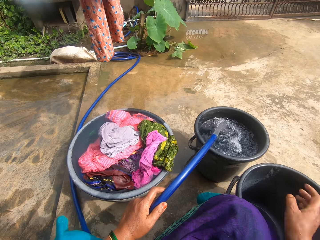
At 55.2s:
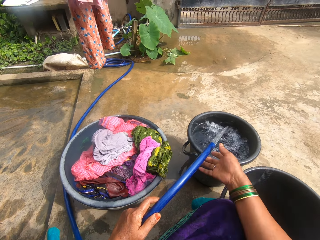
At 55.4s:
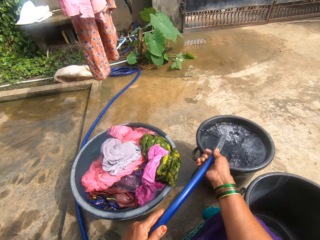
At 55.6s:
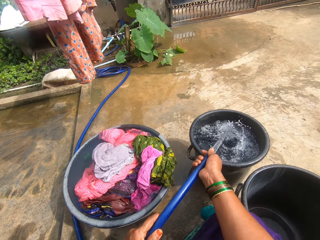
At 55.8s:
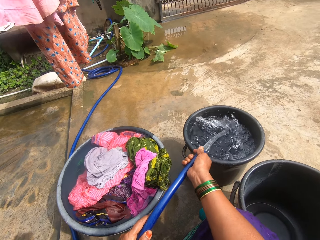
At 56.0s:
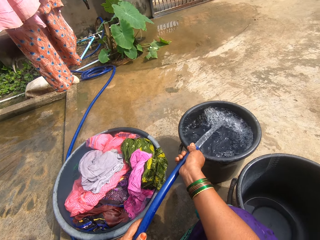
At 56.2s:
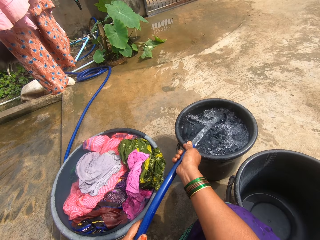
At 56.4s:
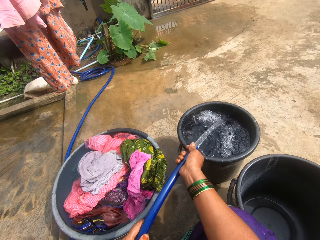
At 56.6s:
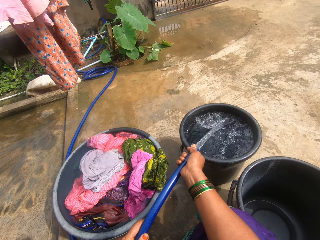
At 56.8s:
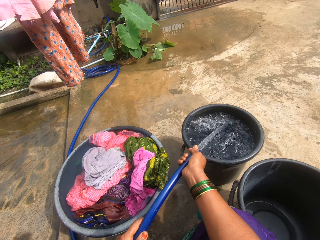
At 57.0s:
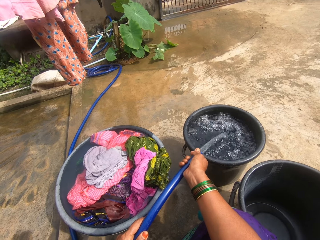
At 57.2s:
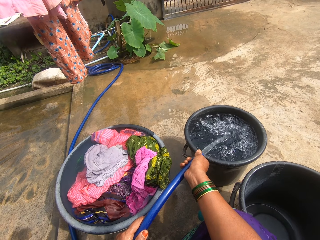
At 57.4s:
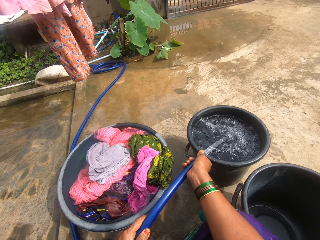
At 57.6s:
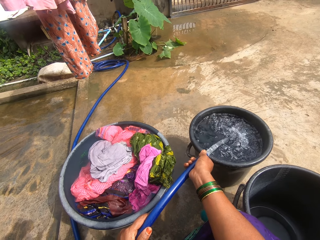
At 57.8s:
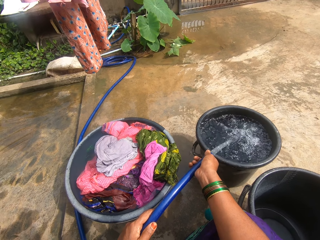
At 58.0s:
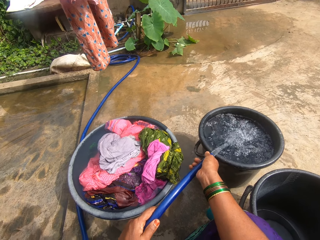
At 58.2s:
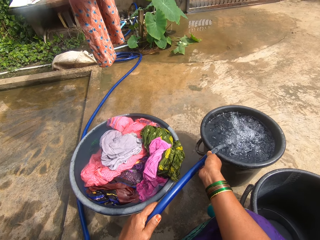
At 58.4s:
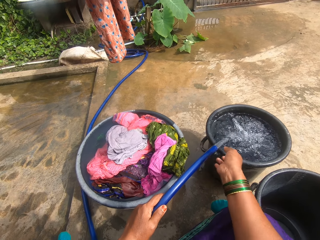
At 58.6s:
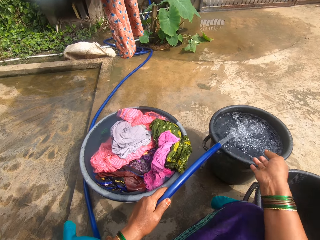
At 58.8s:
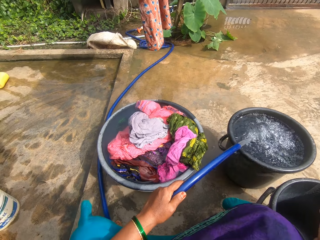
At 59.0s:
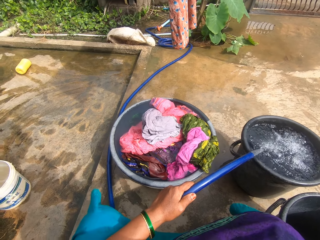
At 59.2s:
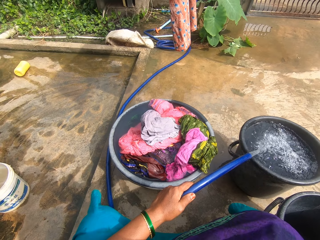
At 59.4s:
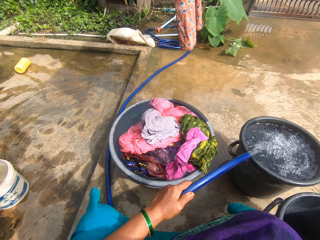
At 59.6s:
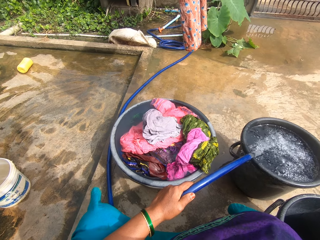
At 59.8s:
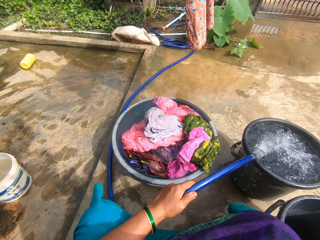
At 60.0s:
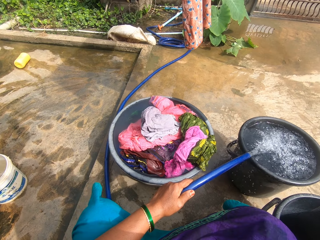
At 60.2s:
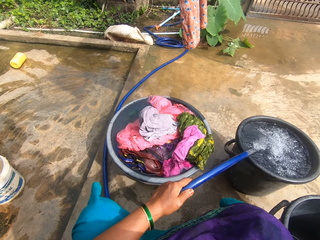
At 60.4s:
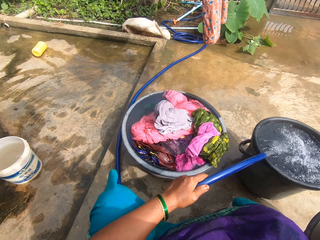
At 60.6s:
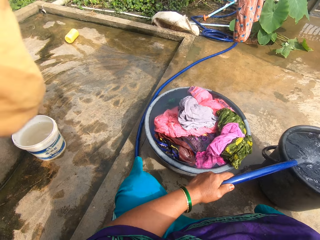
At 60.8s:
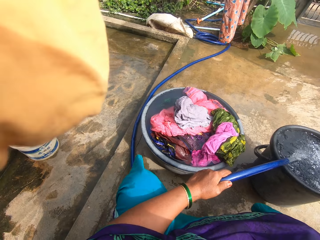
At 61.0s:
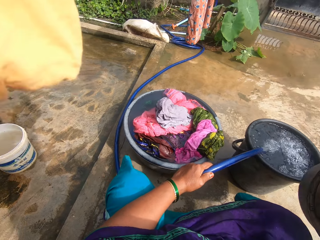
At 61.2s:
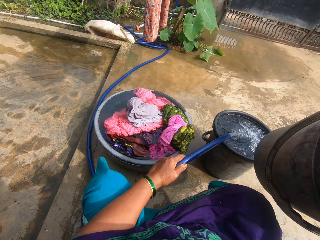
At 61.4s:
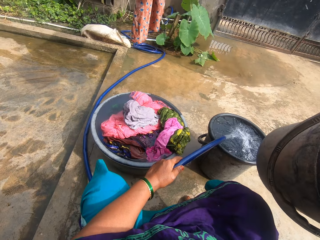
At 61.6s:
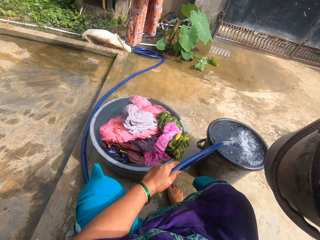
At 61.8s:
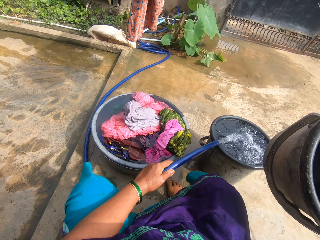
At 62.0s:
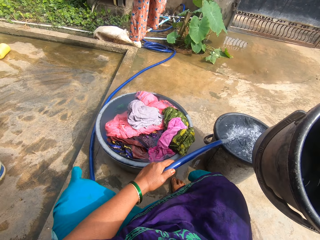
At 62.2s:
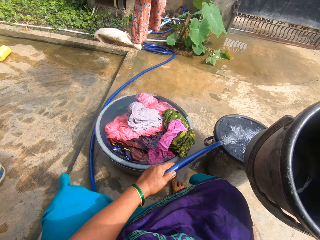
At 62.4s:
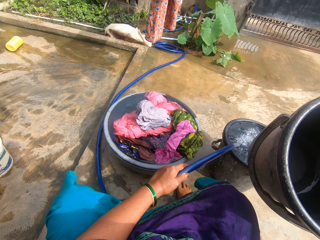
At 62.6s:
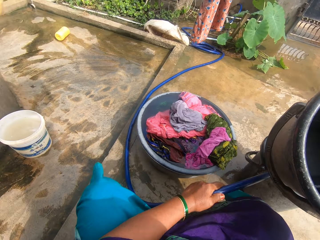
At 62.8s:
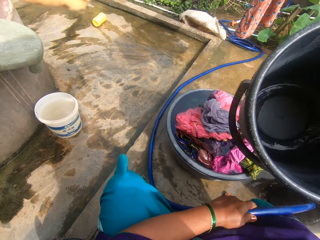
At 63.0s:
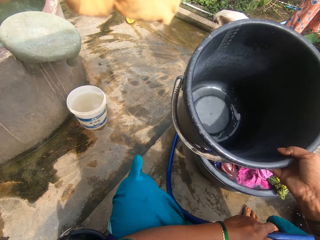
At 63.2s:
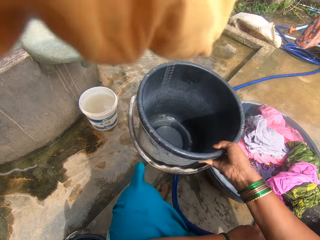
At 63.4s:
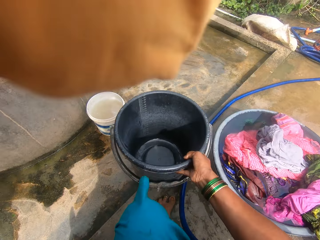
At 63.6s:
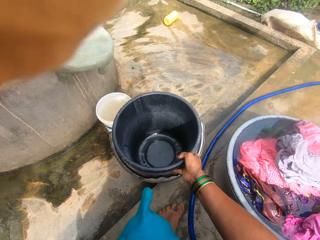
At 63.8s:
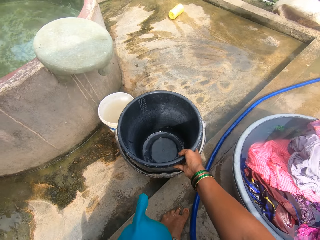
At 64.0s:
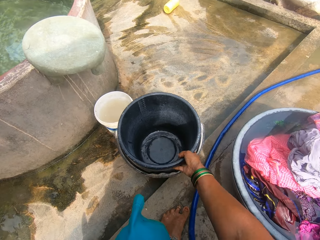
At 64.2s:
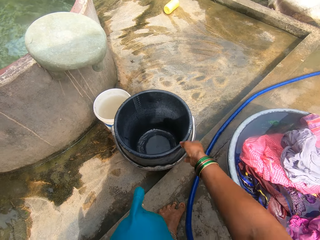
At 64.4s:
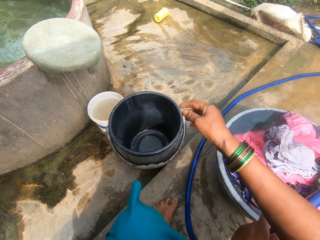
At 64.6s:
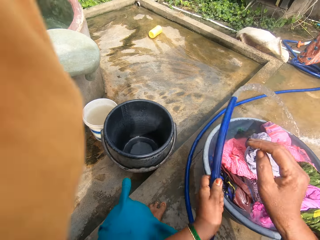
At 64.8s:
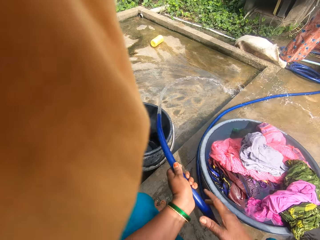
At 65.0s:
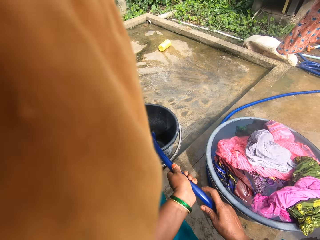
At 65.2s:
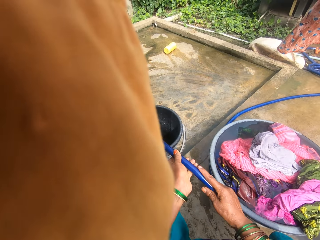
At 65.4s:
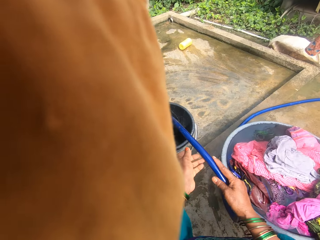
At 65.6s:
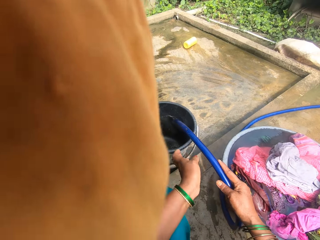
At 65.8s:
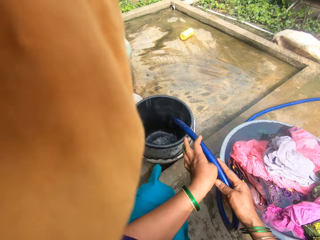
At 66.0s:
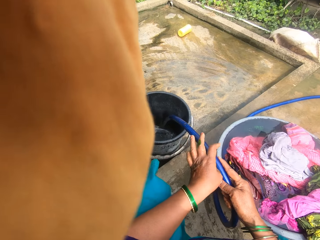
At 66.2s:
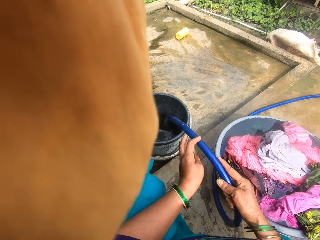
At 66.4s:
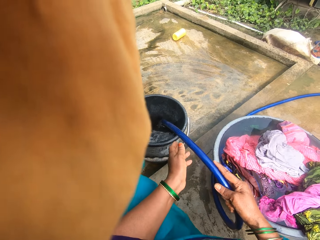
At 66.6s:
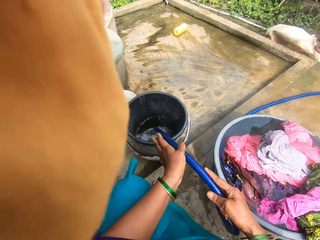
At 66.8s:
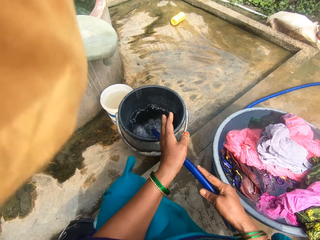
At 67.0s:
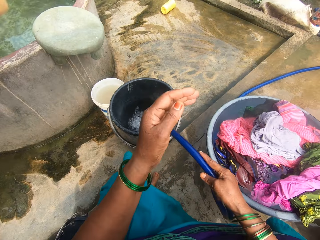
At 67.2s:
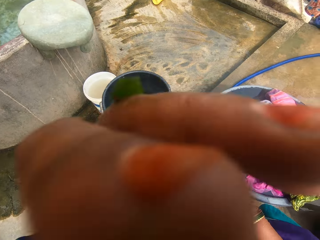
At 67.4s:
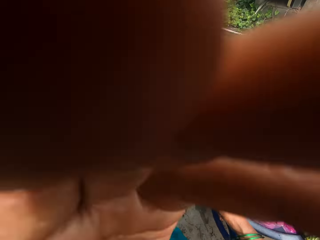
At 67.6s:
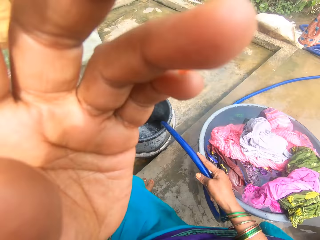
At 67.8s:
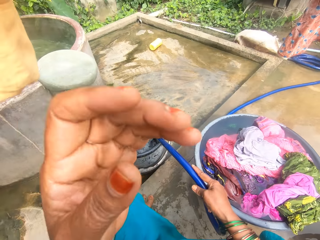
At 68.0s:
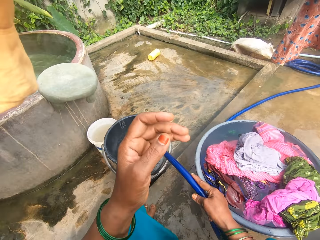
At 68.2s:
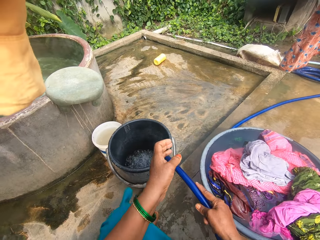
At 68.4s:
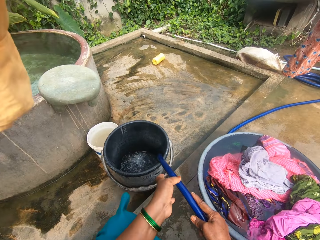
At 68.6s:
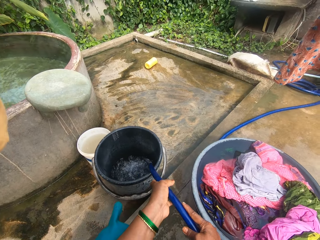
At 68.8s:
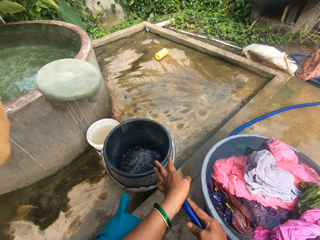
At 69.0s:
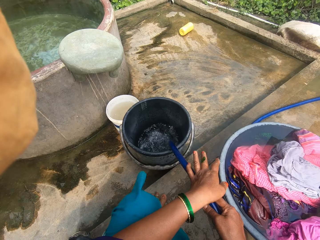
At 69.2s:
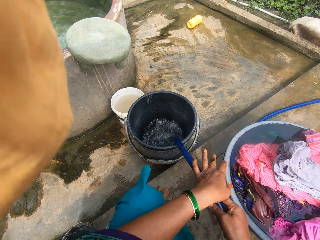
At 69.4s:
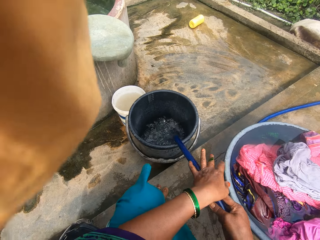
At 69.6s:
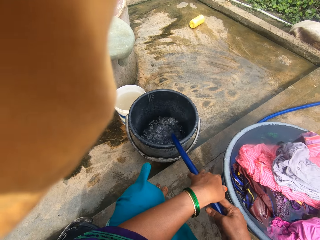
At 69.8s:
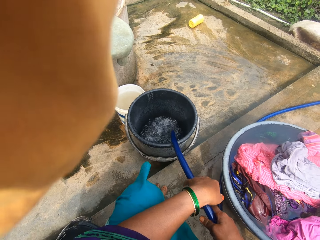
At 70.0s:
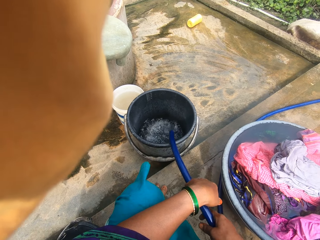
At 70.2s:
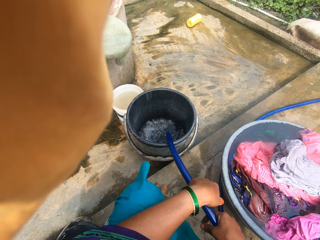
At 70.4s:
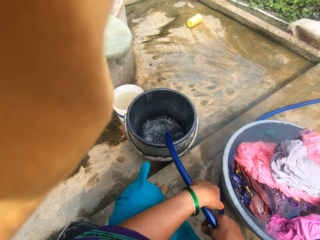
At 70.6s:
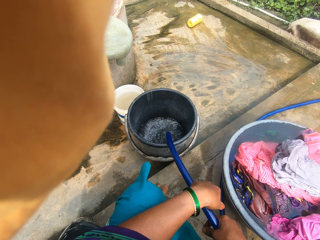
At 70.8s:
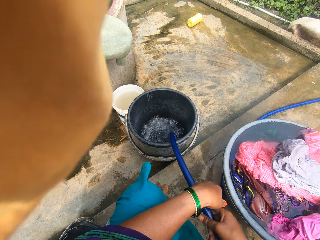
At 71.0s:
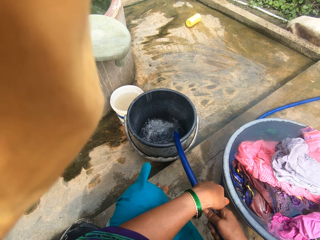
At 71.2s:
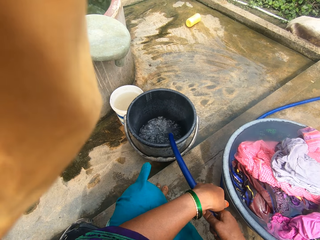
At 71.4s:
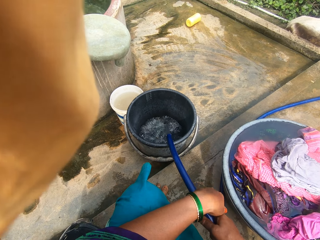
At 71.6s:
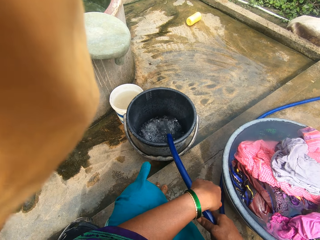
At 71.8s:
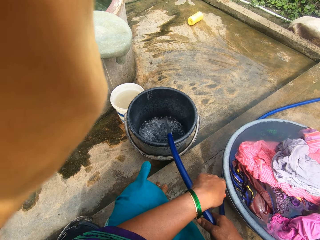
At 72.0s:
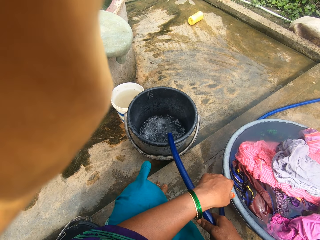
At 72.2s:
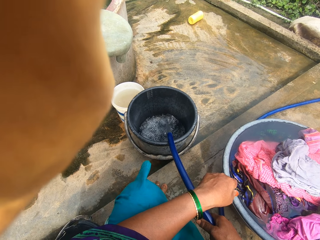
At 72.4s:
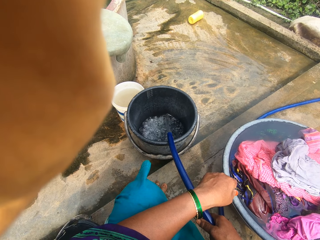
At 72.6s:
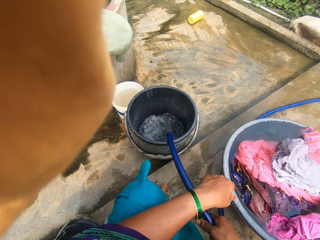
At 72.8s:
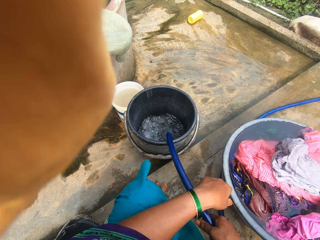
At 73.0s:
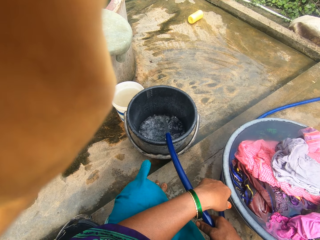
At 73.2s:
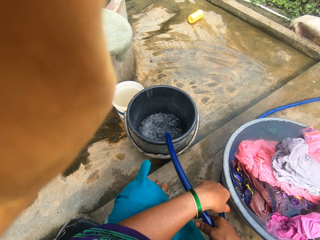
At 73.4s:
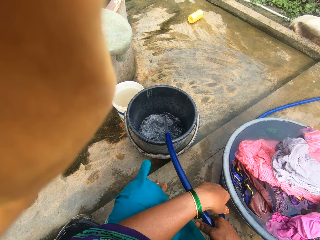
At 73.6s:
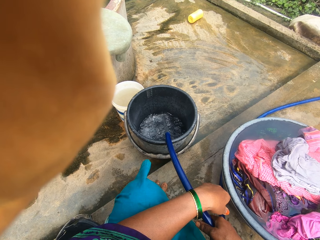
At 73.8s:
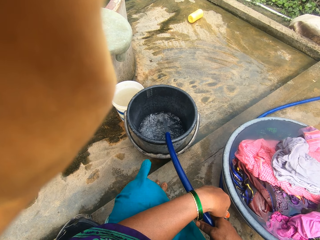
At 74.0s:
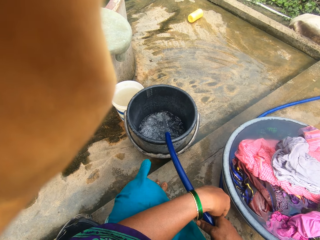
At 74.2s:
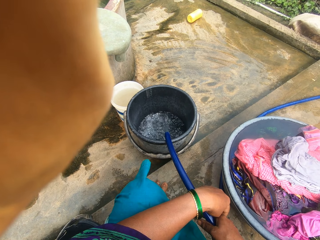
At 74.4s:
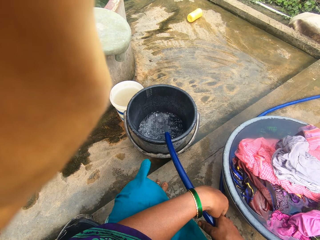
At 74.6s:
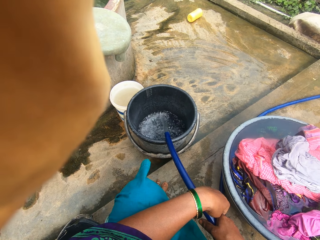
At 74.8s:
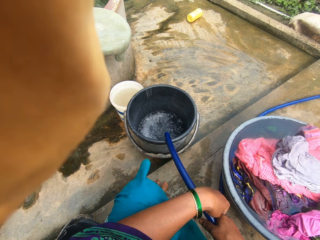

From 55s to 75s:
The camera wearer holds the water pipe with both hands. They move one hand from the pipe. They put water in the bucket. They lift another empty bucket on the floor. They place the bucket on the other side of the floor. They shift the water pipe to the bucket. They put water in the bucket. They wipe the pipe with a hand. They lift the hand to the camera. They drop the hand back to the pipe. They put water in the bucket.

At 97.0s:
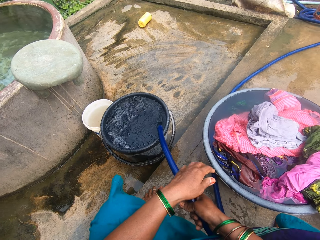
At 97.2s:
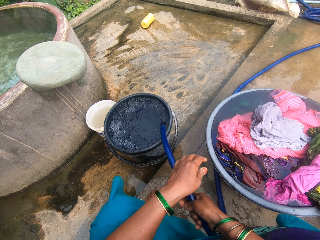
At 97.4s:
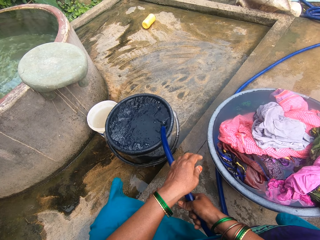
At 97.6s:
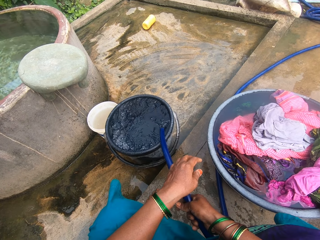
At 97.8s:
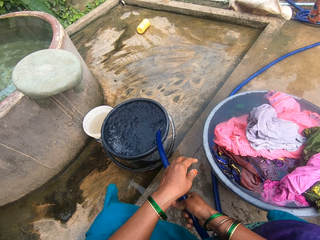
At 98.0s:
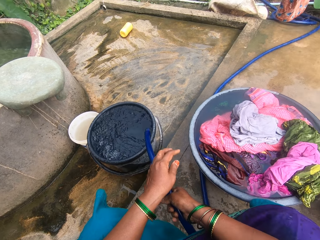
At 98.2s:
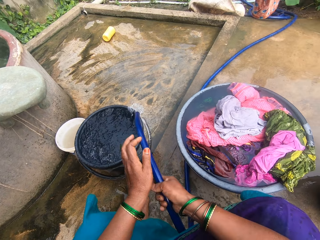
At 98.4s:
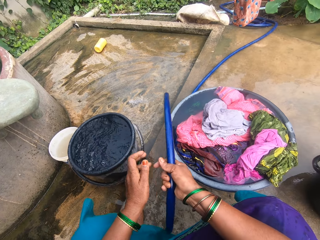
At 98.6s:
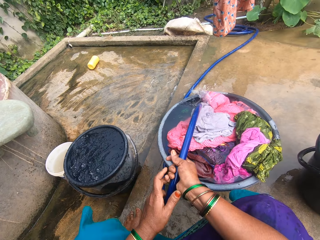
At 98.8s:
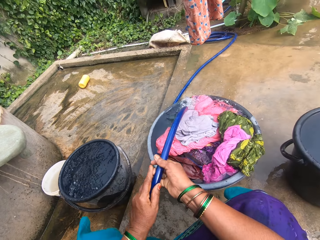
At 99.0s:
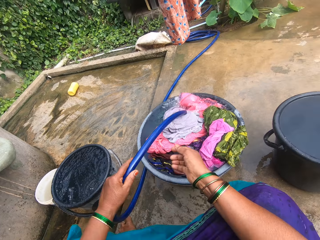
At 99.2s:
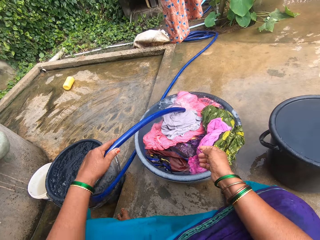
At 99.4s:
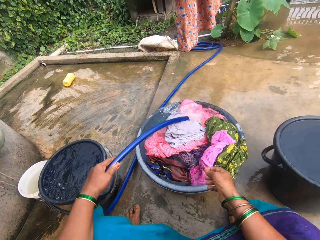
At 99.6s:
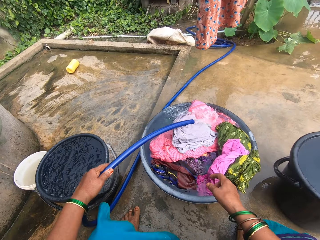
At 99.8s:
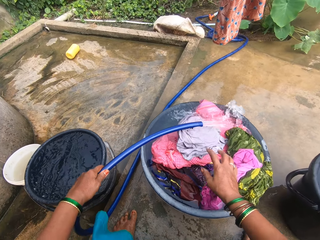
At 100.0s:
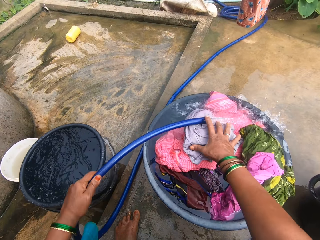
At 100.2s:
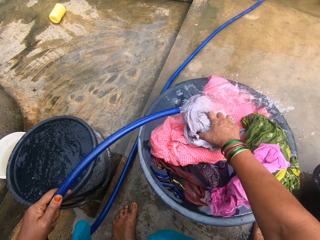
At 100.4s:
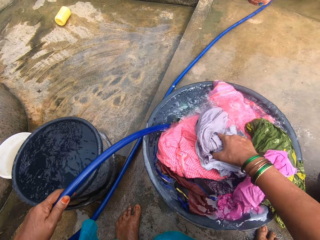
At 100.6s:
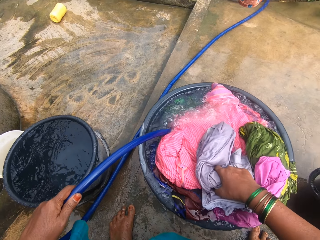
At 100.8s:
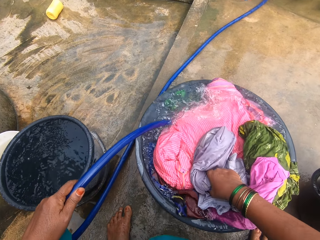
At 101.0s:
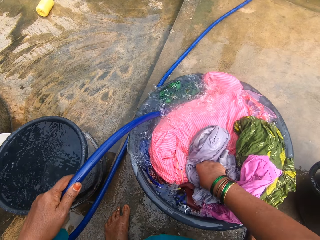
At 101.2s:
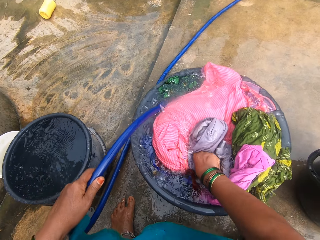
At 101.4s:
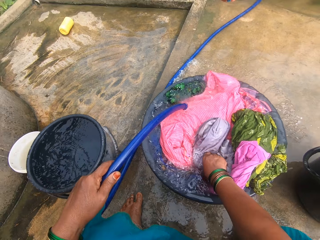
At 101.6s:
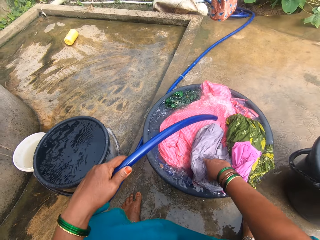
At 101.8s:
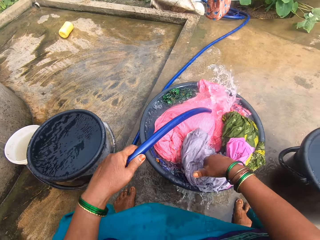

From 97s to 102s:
The camera wearer shifts the water pipe to the basin with clothes. She puts water in the basin. She turns the clothes in the basin with her hand.
